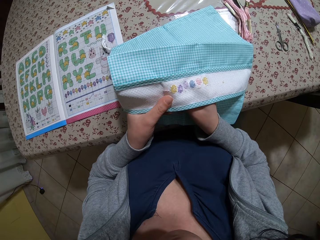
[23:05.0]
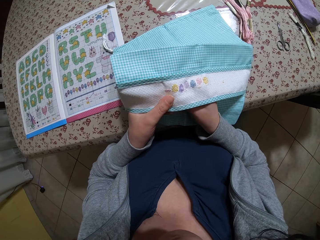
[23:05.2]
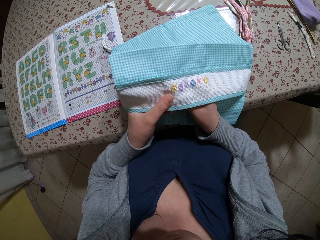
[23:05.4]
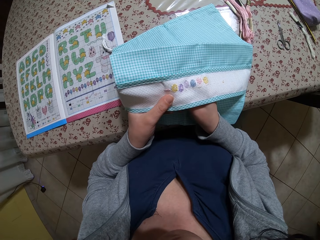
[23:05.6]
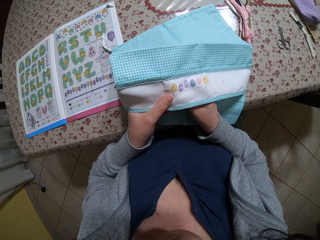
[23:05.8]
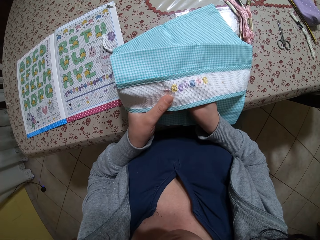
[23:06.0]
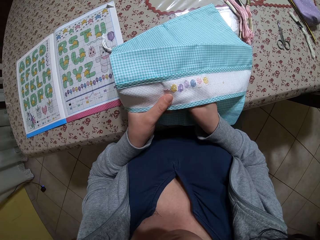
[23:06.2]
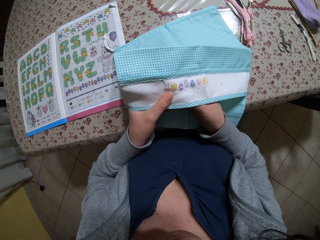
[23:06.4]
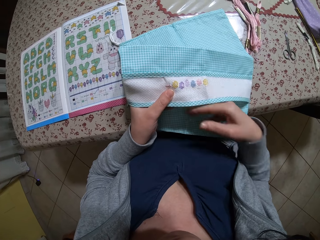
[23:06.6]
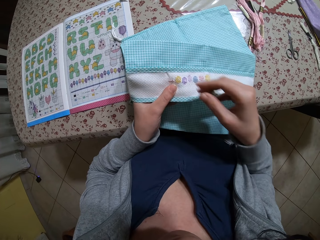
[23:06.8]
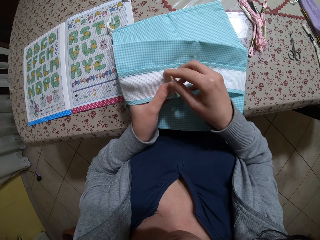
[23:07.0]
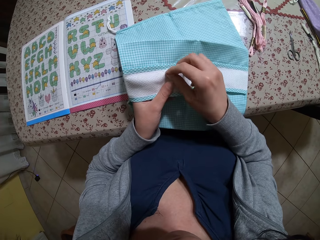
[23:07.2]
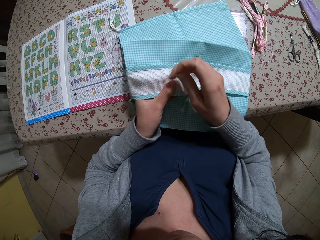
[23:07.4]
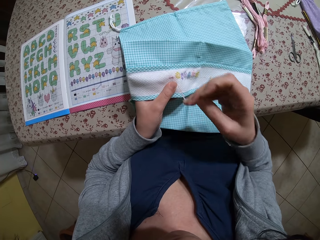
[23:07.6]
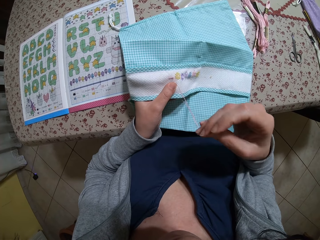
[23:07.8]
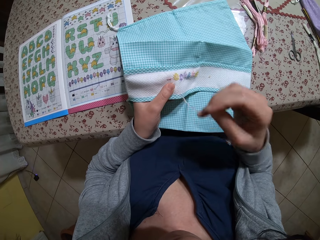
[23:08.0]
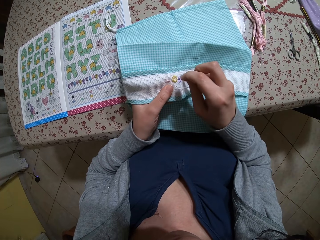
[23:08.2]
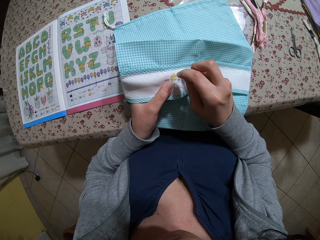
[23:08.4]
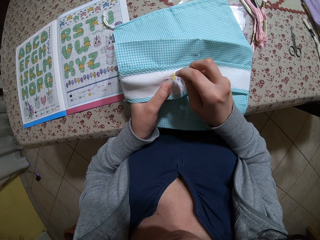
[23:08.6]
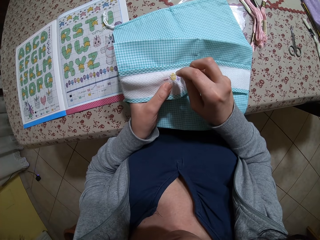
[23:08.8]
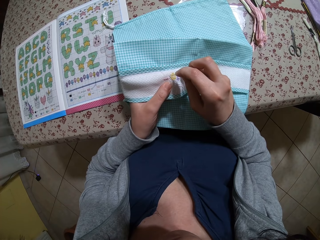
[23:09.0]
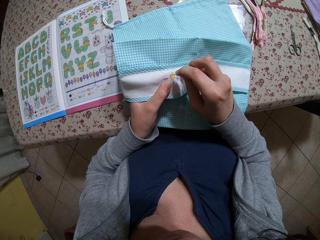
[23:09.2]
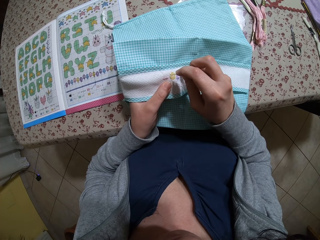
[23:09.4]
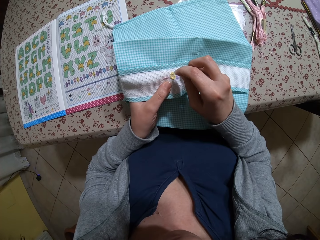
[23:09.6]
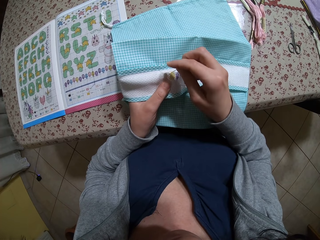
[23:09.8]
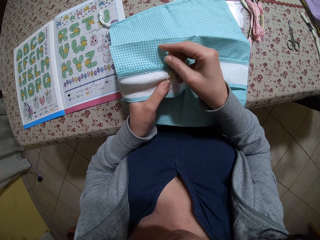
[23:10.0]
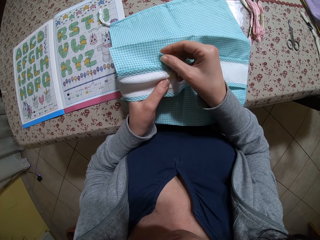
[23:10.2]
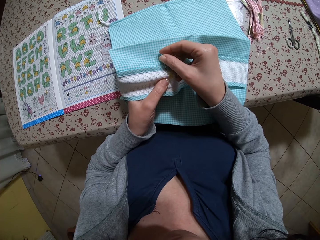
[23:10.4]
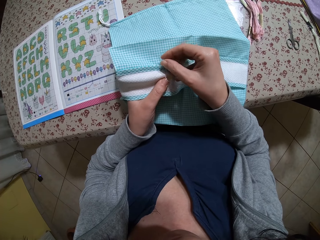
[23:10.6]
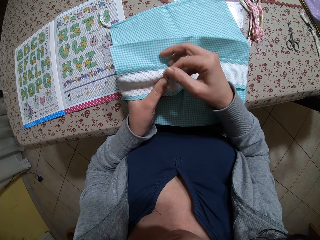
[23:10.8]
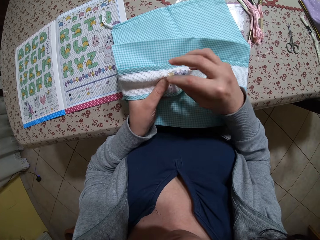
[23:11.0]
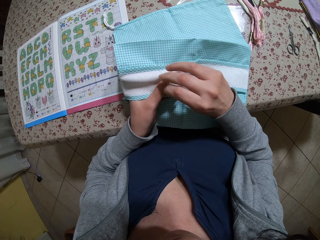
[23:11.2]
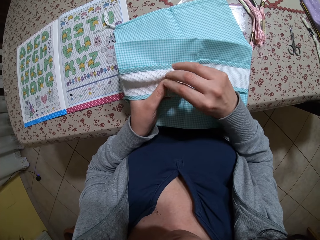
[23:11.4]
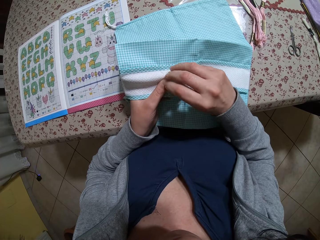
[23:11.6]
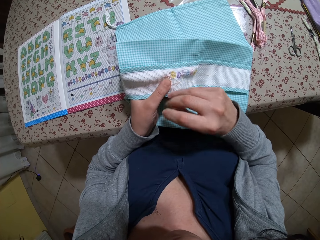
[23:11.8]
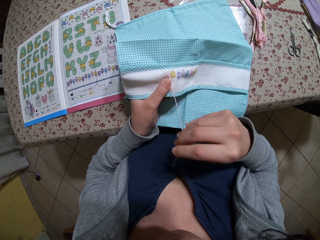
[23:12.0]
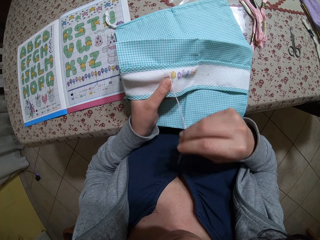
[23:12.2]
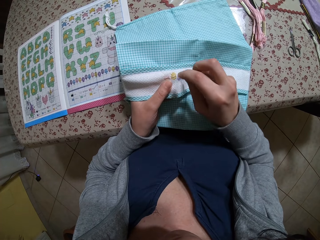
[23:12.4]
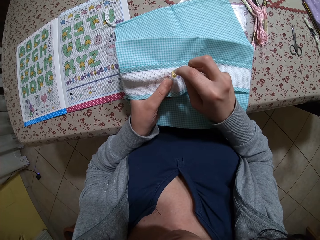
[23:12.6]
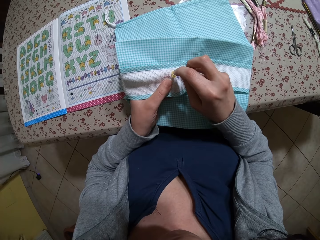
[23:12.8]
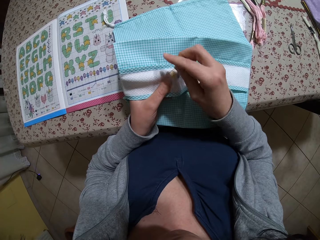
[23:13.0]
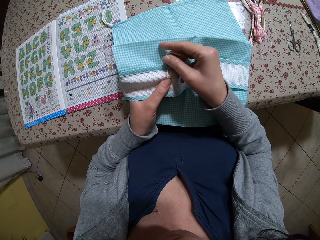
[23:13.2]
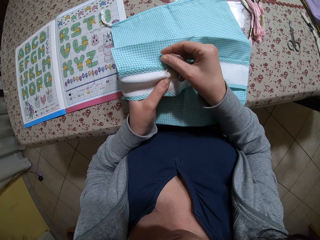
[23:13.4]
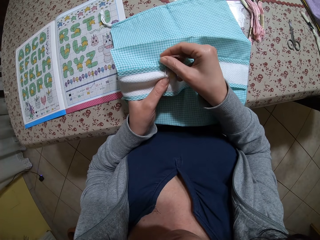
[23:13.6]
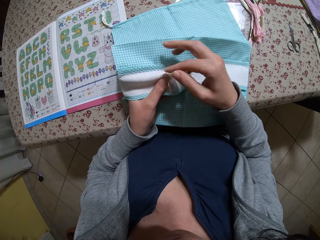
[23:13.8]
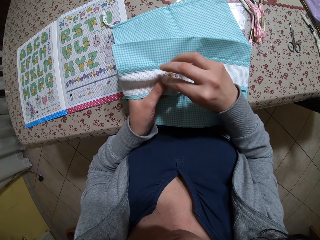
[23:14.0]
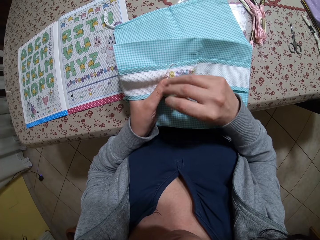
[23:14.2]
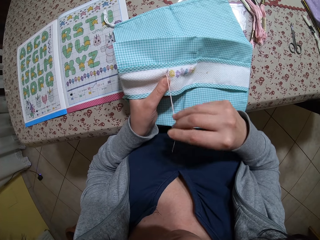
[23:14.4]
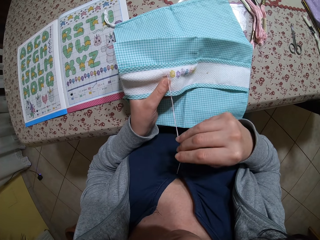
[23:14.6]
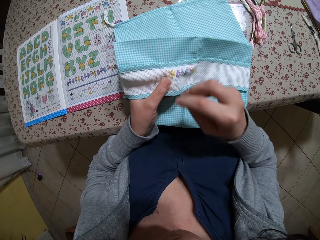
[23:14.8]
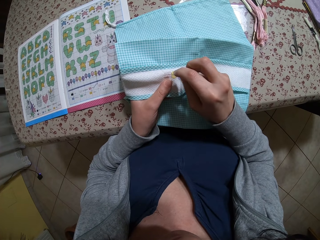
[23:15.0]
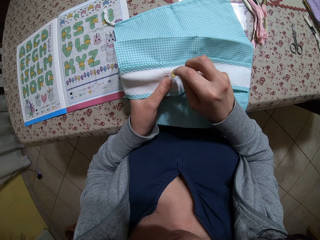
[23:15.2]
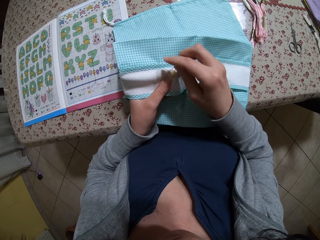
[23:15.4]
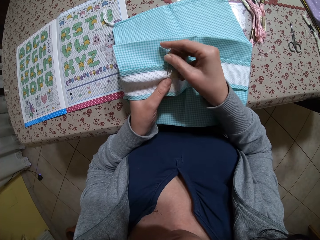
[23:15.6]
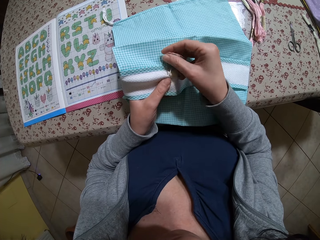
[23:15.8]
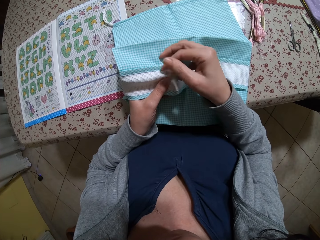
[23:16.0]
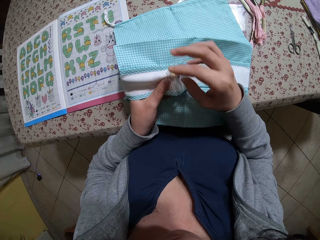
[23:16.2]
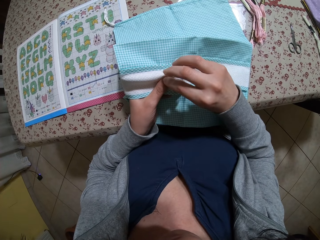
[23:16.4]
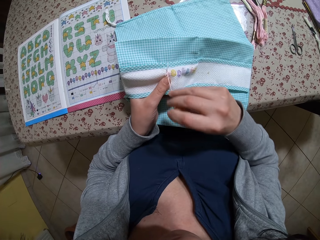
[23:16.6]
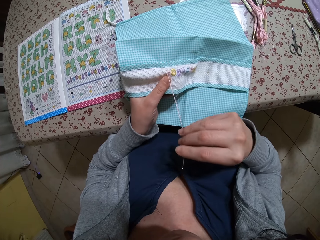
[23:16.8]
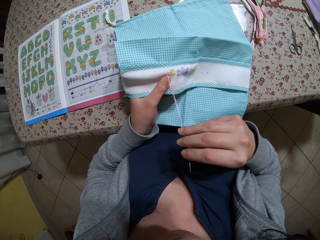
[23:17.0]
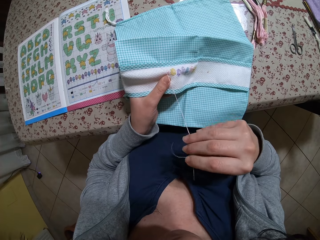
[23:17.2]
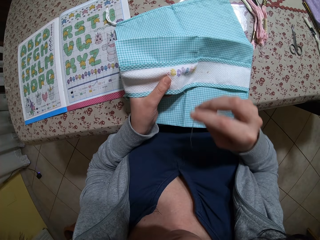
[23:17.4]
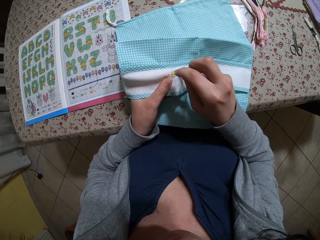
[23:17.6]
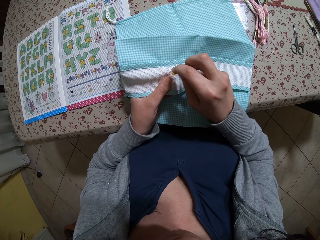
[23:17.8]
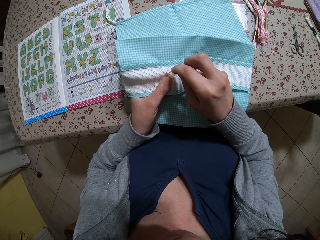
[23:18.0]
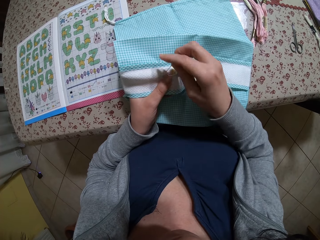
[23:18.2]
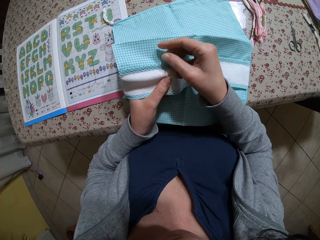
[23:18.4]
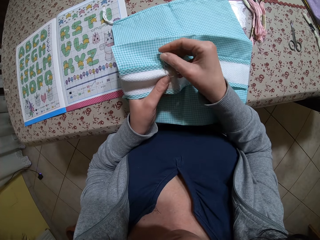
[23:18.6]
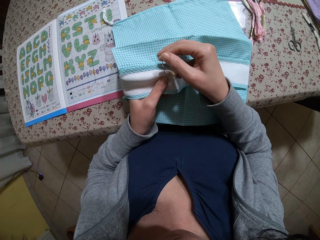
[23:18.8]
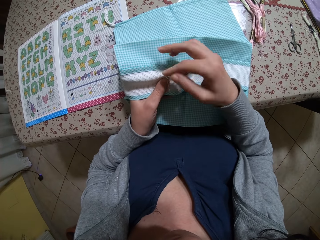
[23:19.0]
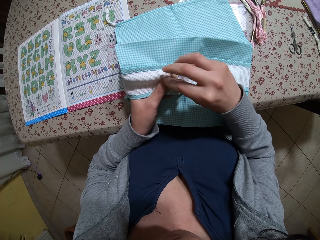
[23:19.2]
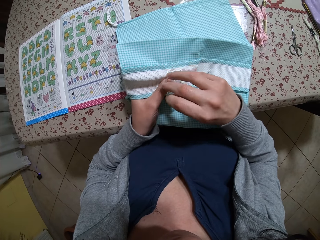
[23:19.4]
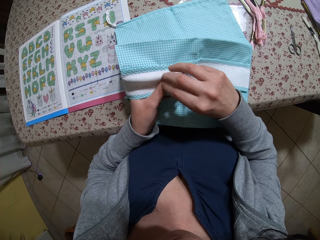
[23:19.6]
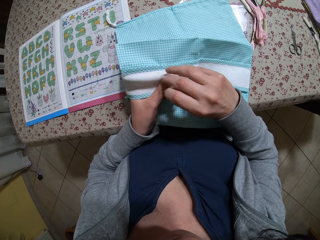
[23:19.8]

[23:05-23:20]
The camera wearer sews the cloth with a needle. They pull the needle. They sew the cloth with the needle. They pull the needle. They sew the cloth with the needle. They pull the needle. They sew the cloth with the needle. They sew the cloth with the needle again.

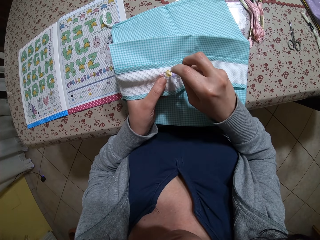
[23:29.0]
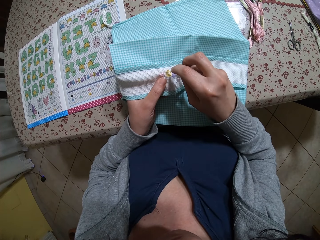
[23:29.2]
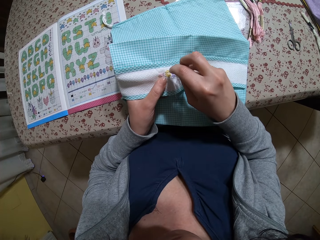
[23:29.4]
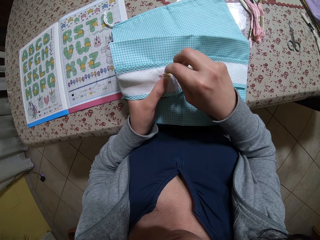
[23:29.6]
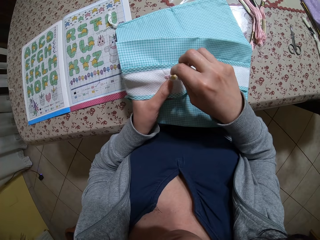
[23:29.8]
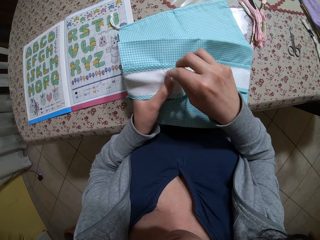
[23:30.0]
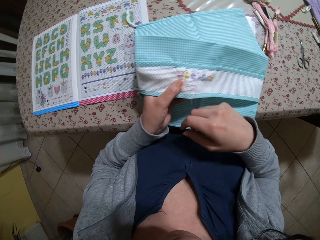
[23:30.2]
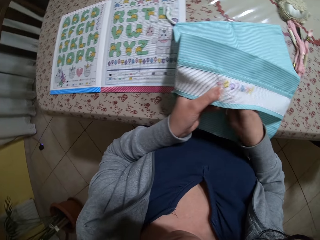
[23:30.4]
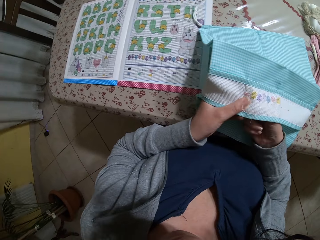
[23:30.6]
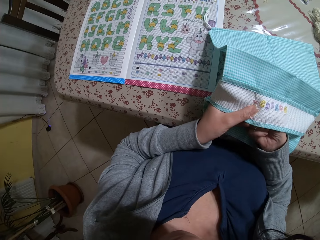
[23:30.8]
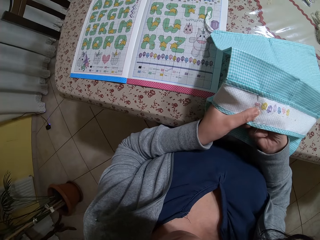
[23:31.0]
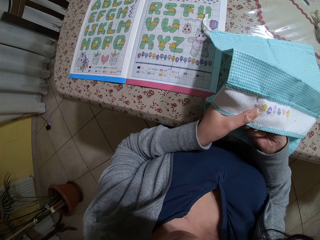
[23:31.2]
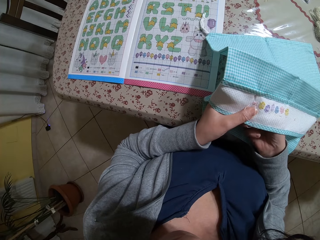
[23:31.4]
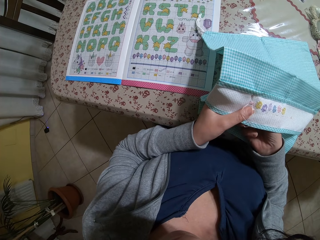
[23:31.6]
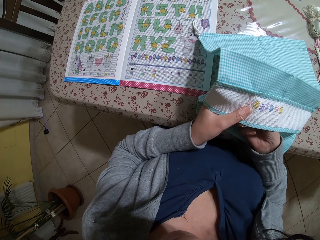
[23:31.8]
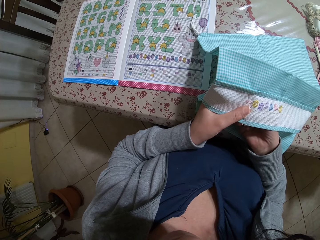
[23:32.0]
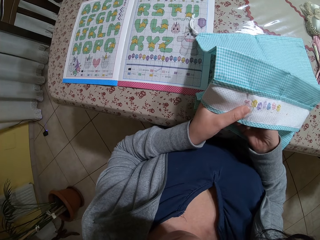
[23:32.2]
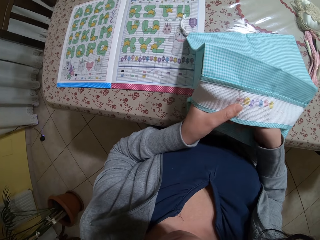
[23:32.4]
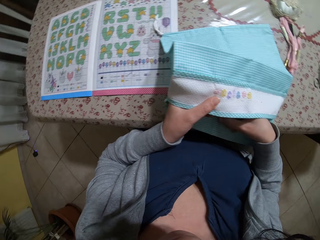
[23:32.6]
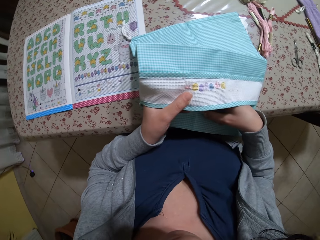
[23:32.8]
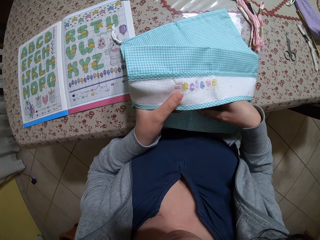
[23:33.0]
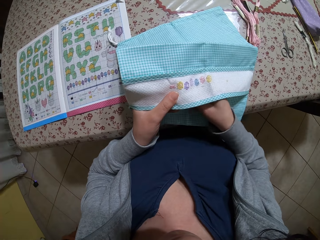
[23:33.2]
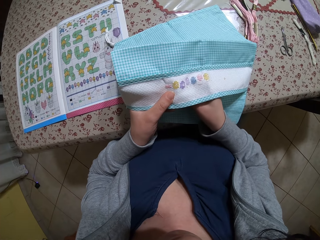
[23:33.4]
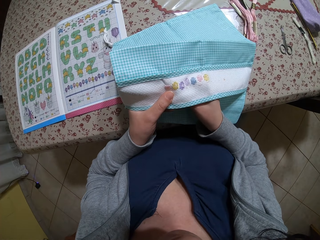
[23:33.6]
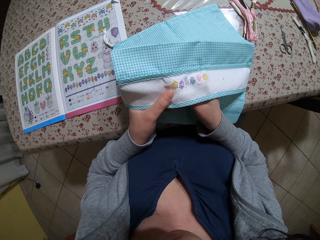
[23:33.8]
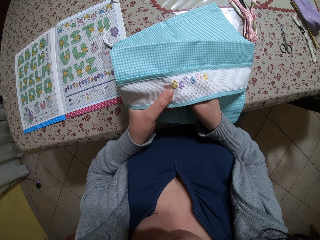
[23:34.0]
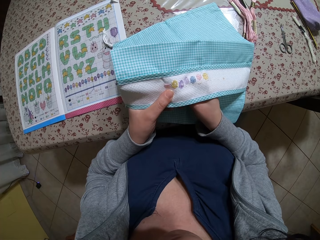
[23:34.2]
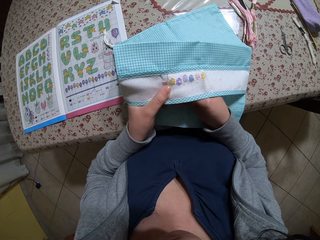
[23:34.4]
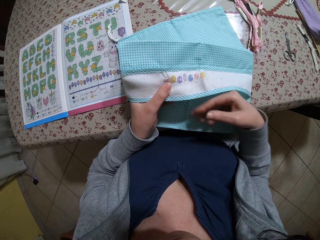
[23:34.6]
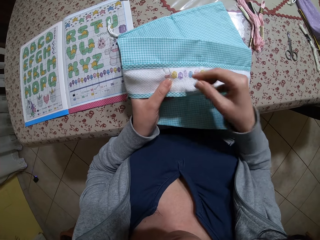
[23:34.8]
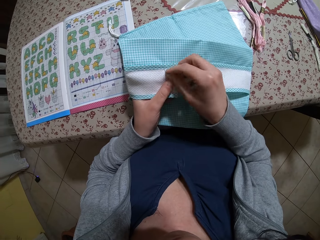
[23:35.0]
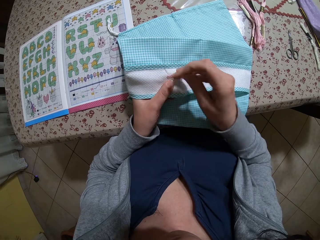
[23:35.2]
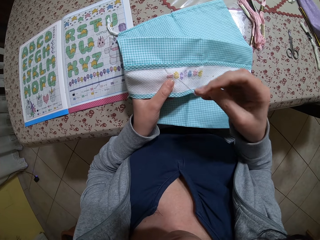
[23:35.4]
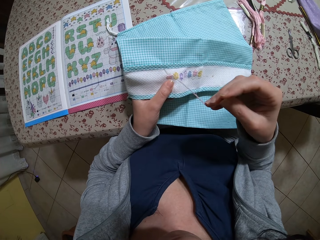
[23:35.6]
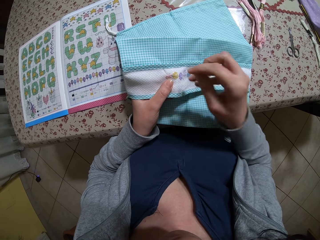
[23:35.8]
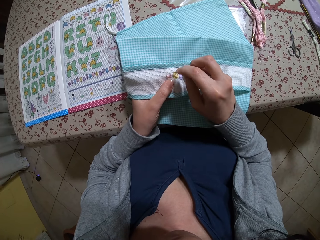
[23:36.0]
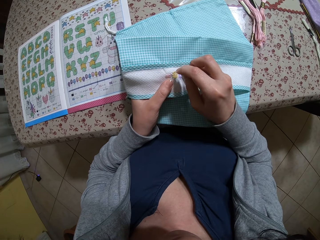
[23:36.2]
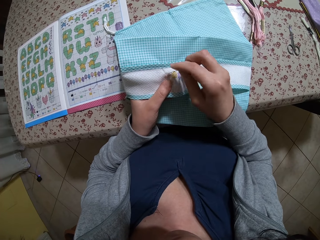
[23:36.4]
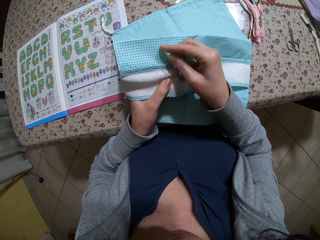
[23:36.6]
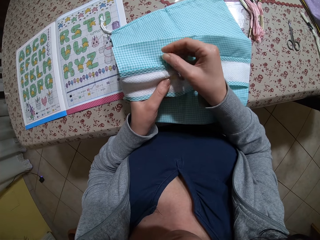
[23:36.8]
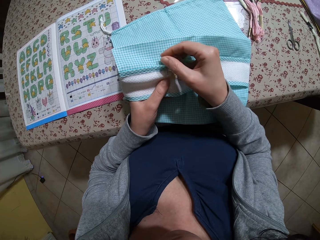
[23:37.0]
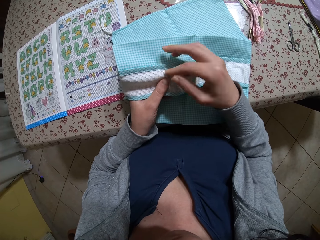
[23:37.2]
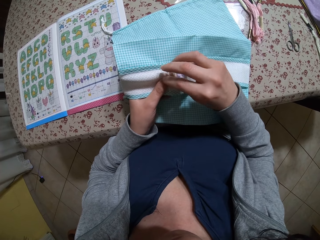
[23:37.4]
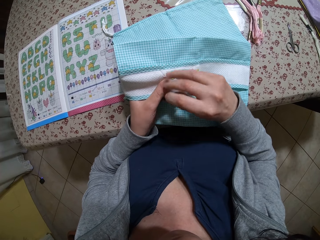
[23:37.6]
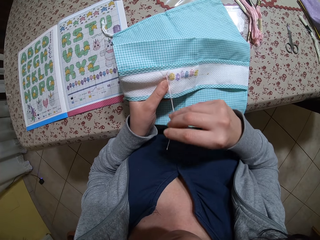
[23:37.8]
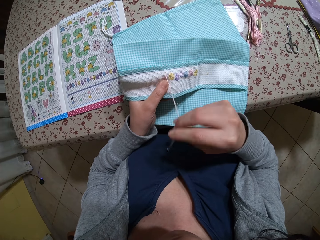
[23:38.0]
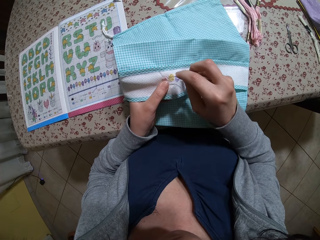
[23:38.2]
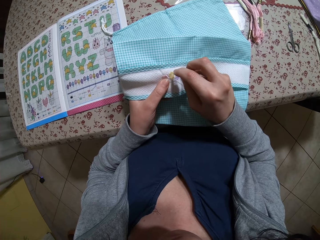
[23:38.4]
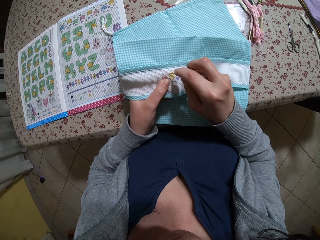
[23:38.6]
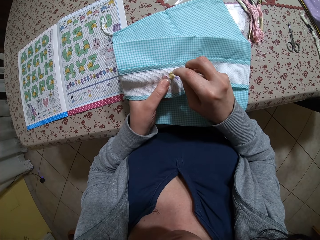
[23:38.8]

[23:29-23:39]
The camera wearer sews the cloth with a needle. They pull the needle. They sew the cloth with the needle. They pull the needle. They sew the cloth with the needle. They pull the needle.
